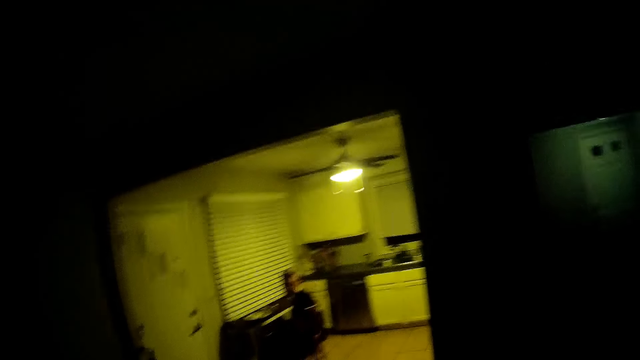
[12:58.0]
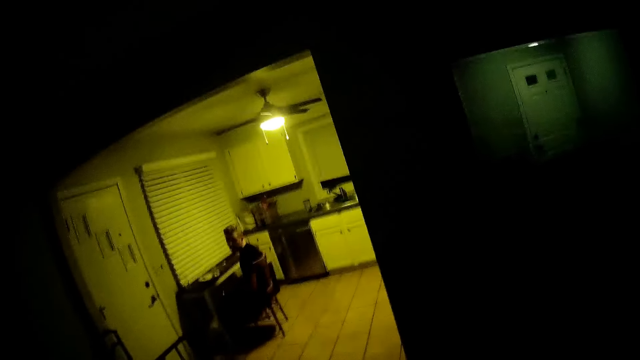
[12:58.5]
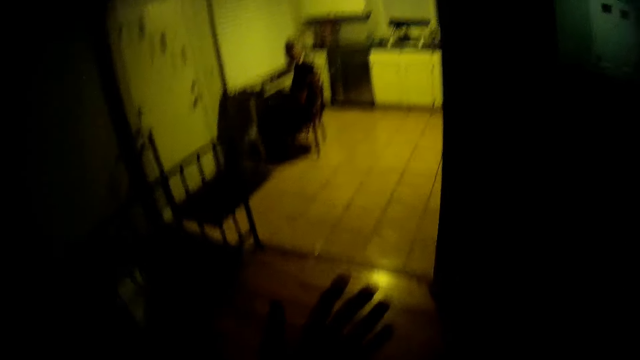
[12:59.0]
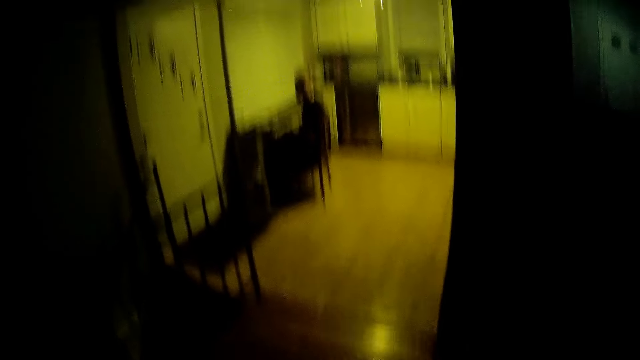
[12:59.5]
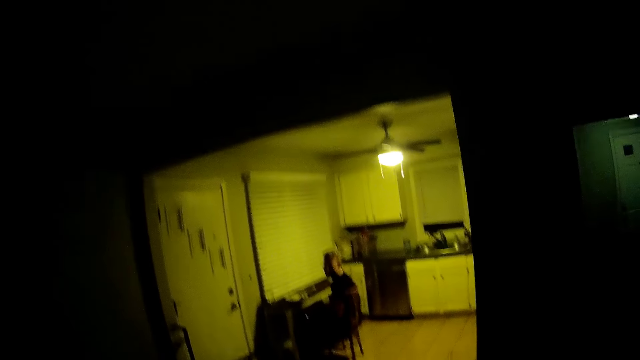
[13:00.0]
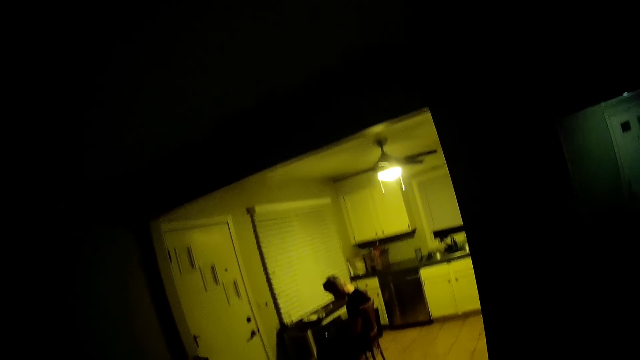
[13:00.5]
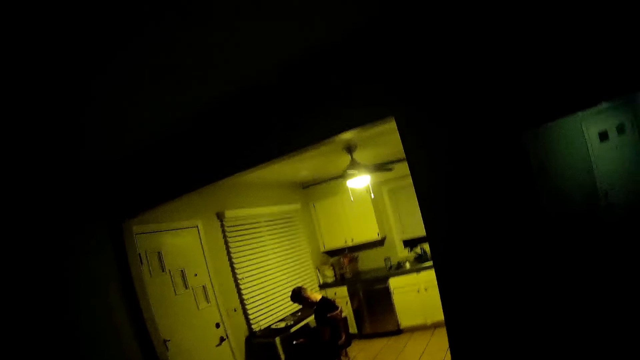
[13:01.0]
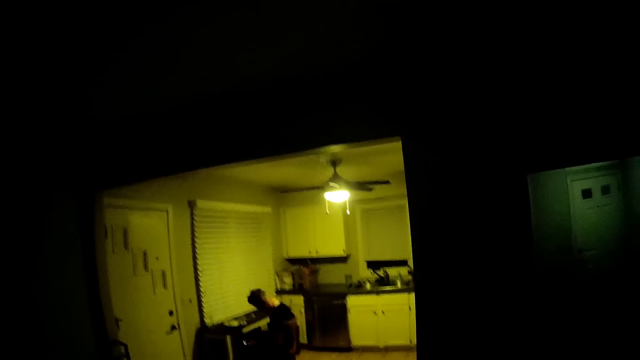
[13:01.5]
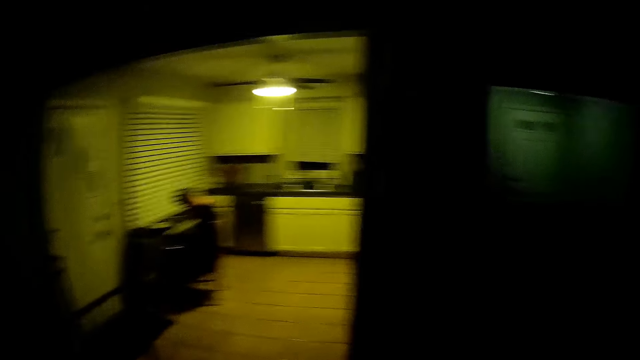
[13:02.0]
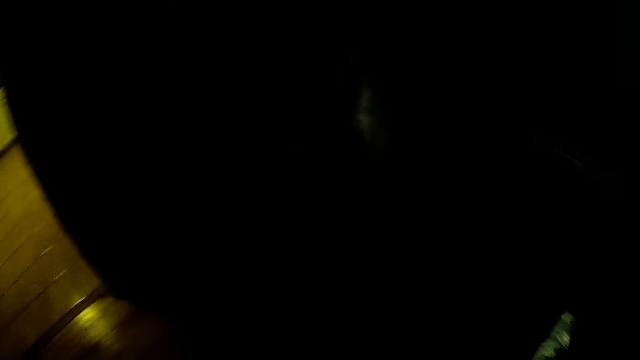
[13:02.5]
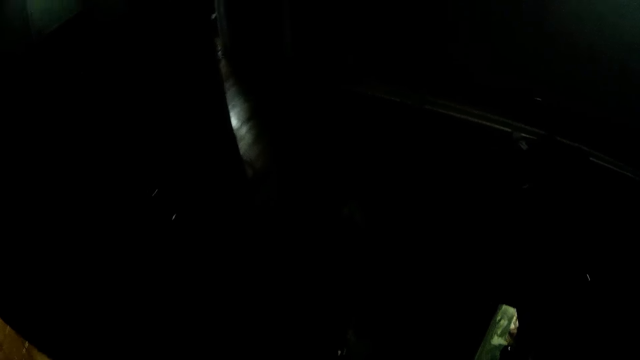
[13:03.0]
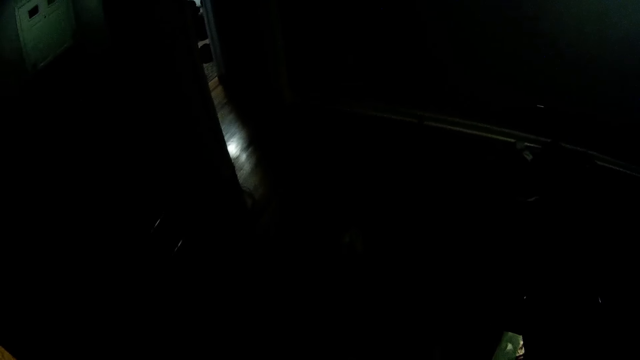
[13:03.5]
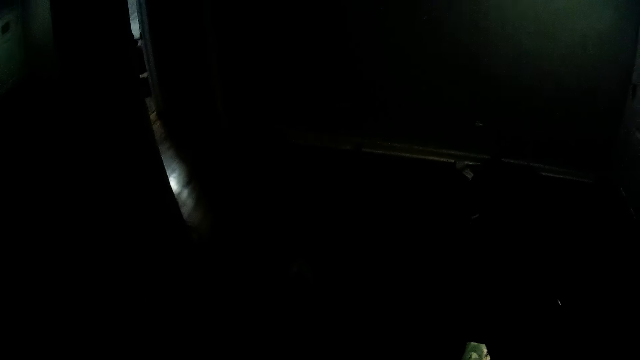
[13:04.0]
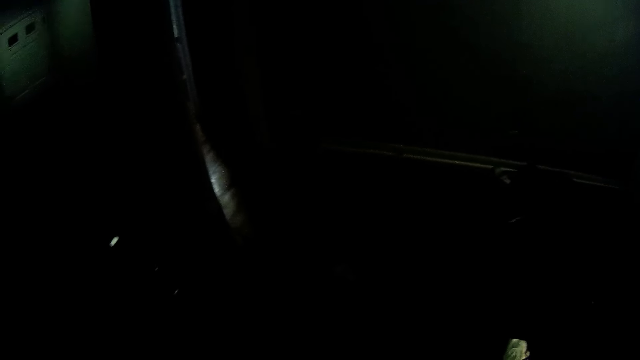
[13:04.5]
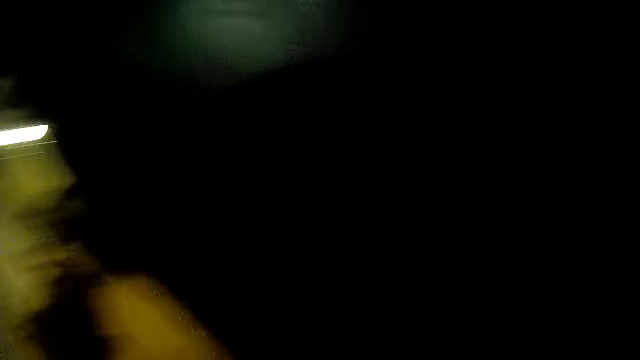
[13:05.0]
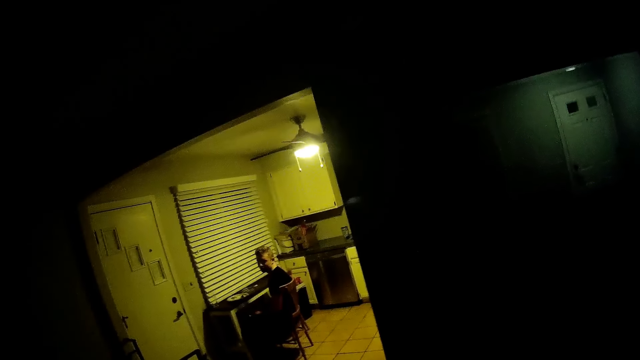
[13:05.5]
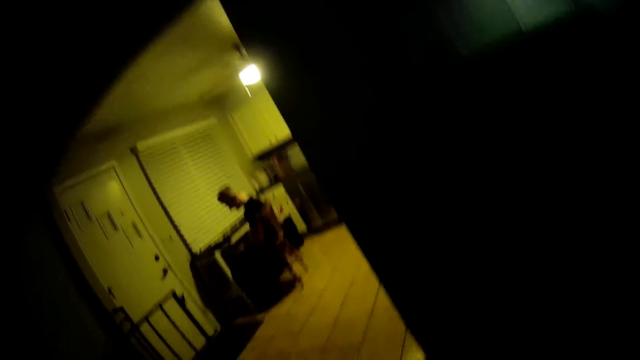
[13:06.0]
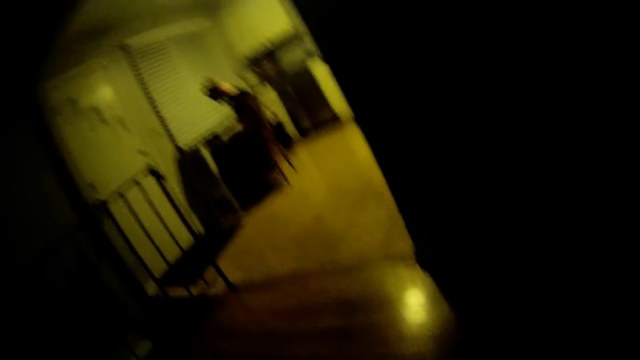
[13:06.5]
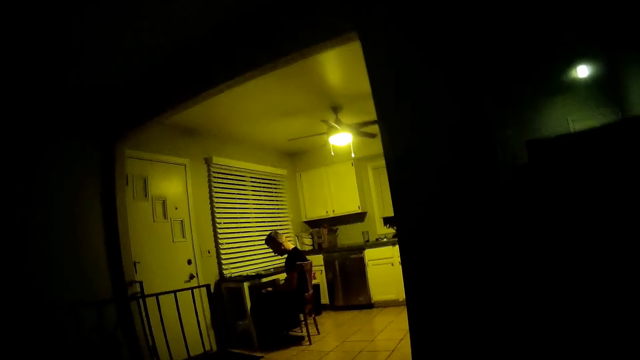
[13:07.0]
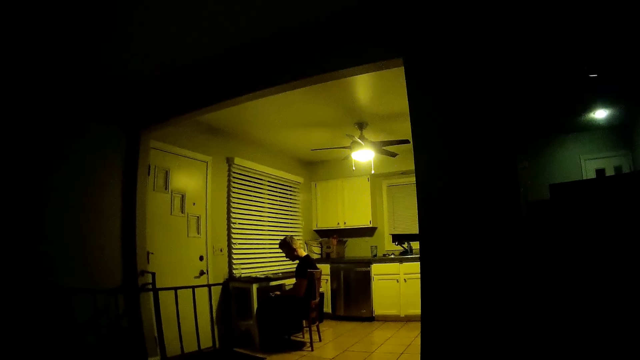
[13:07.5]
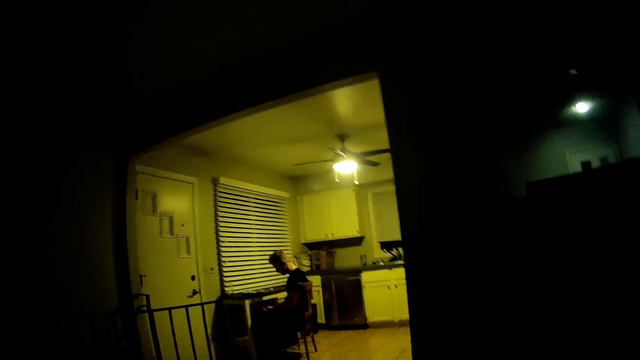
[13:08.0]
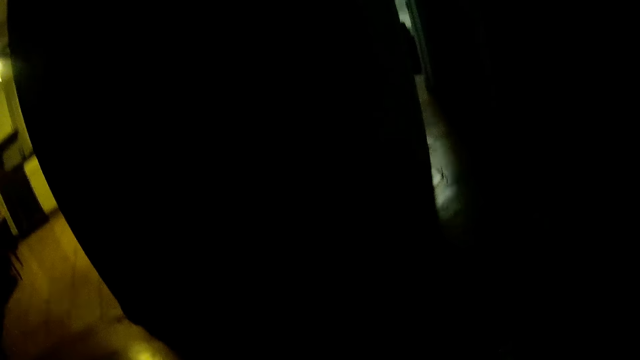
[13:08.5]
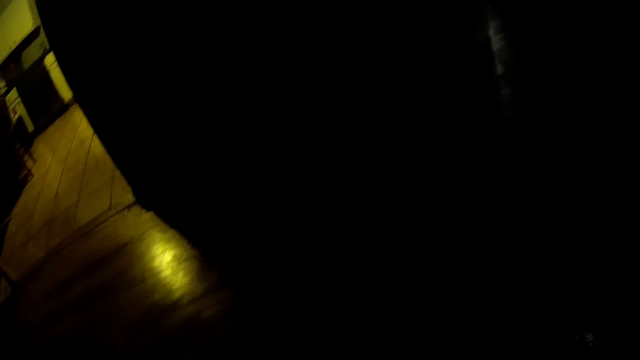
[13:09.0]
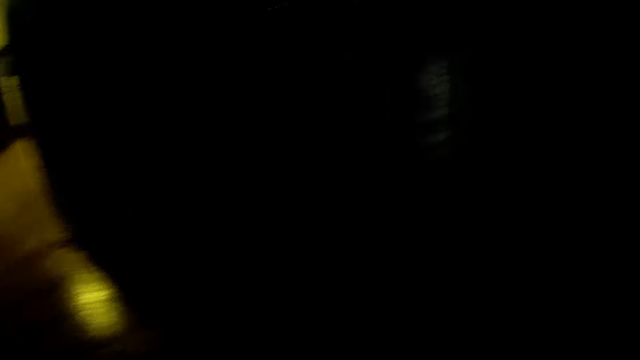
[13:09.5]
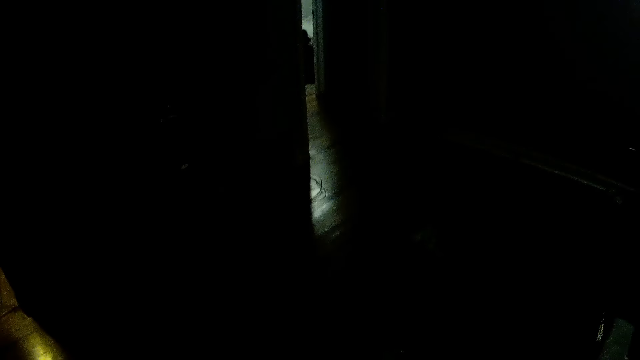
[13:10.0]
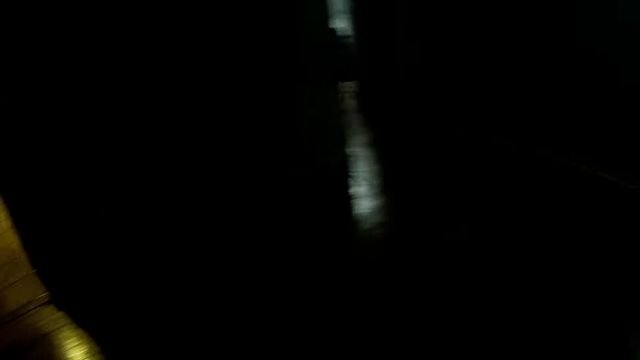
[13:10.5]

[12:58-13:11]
The camera wearer swings a hand. They move the head up. A man moves the head down. The camera wearer turns right. They stare at the floor. They turn left. The man moves the head down. The camera wearer moves the head up. They turn the head right. They stare at the floor.

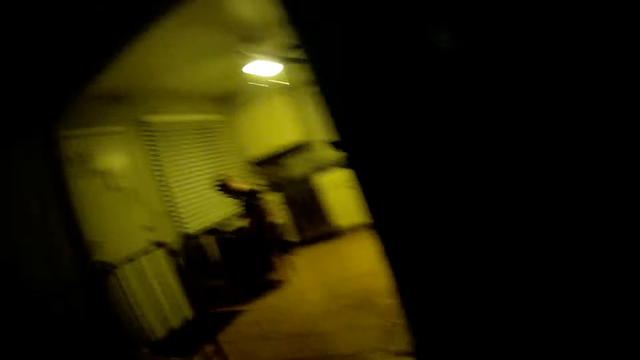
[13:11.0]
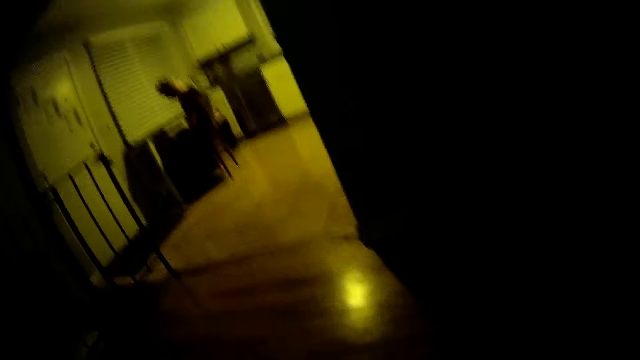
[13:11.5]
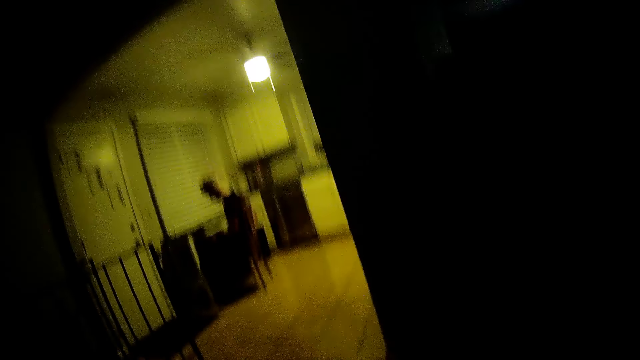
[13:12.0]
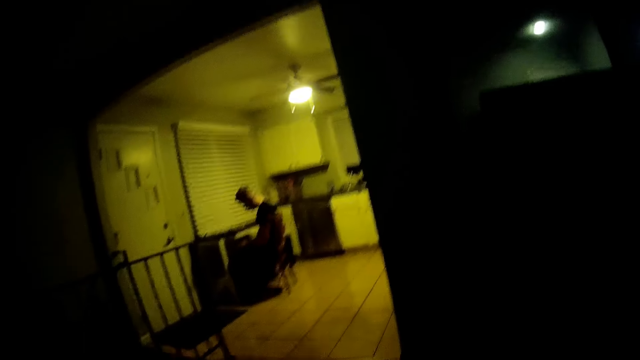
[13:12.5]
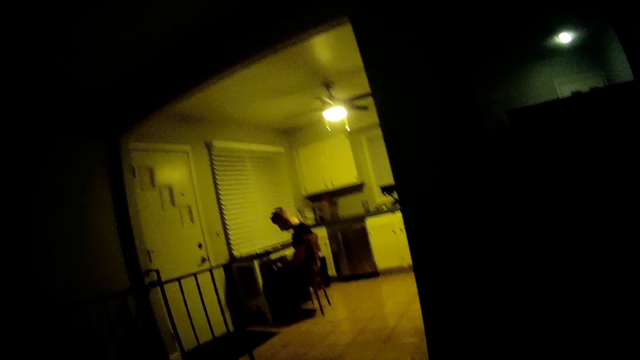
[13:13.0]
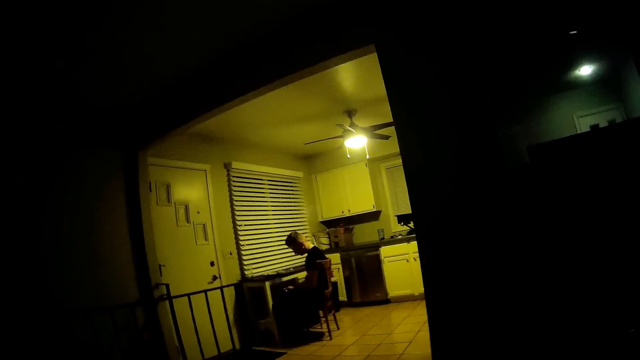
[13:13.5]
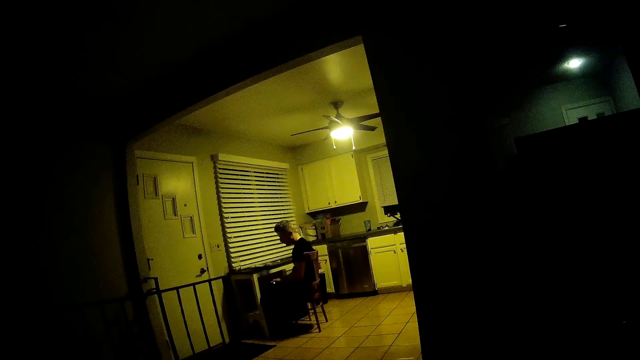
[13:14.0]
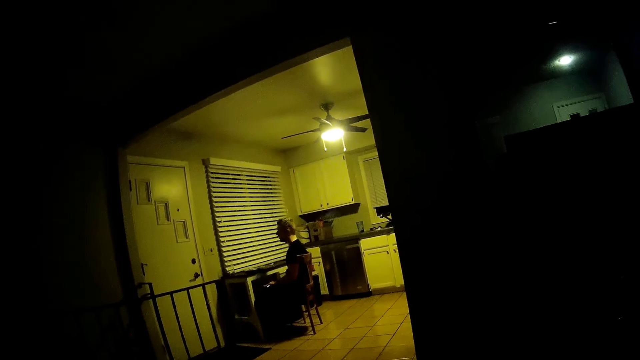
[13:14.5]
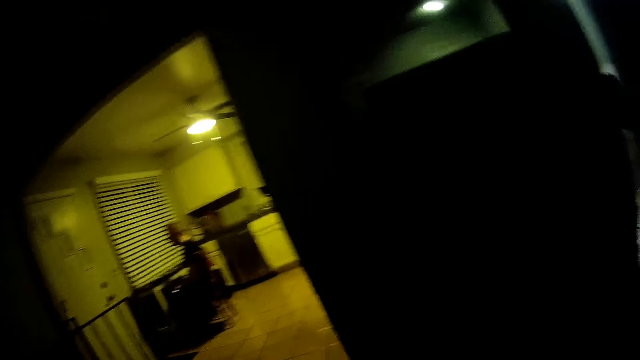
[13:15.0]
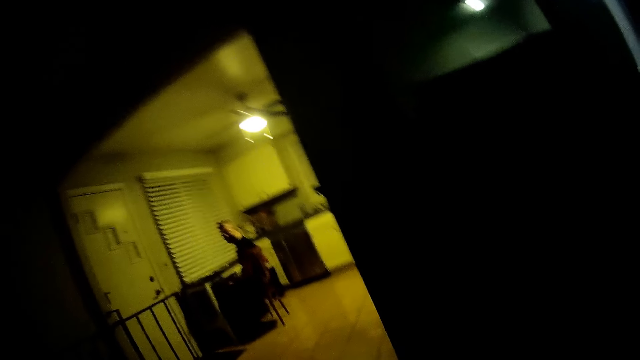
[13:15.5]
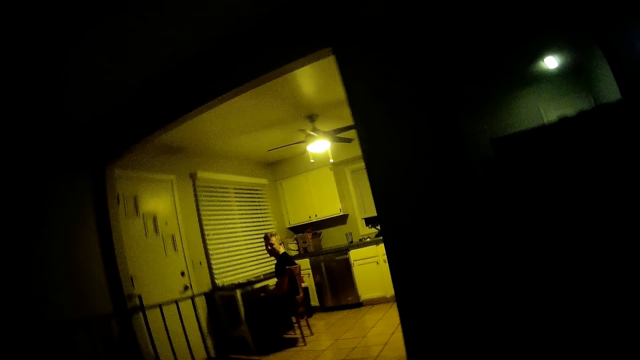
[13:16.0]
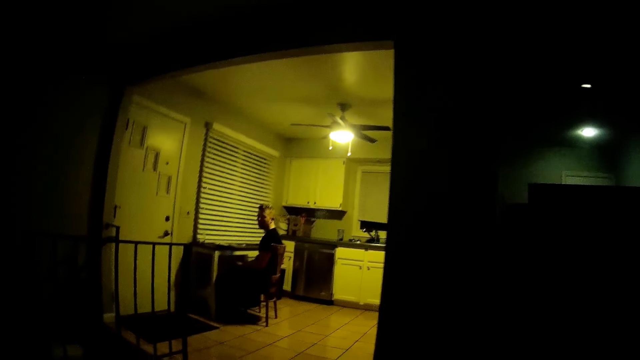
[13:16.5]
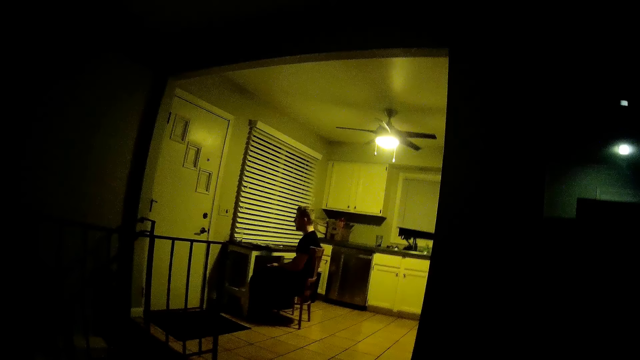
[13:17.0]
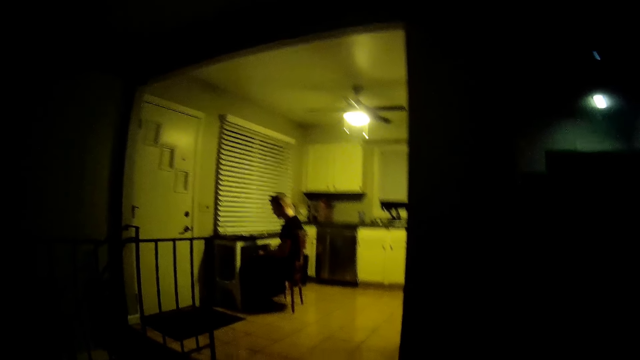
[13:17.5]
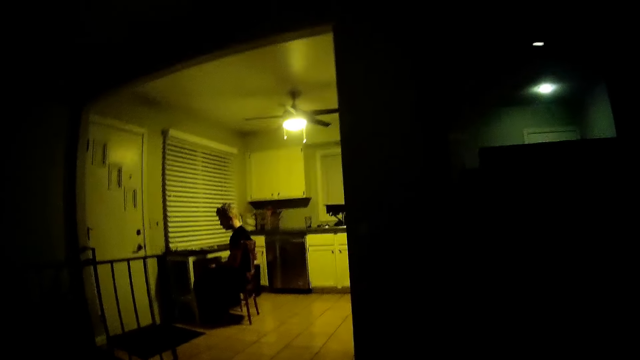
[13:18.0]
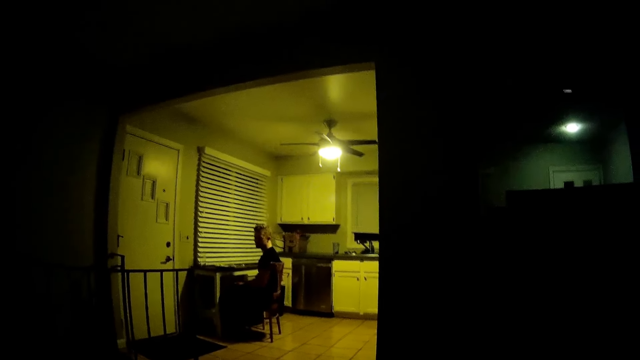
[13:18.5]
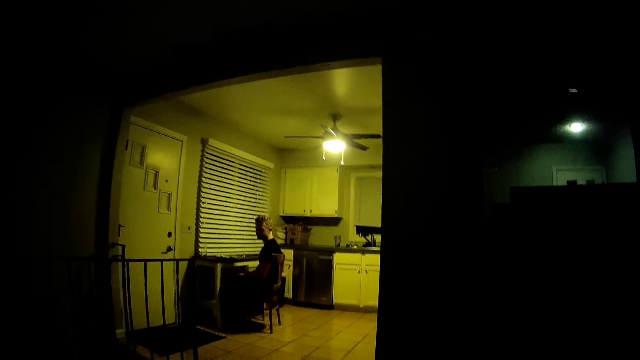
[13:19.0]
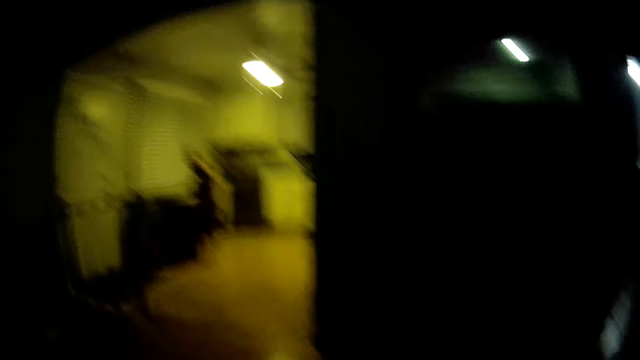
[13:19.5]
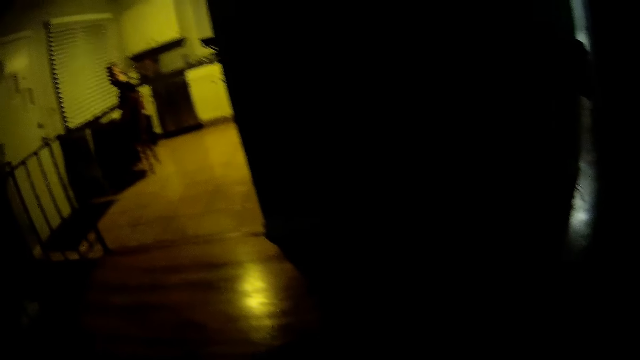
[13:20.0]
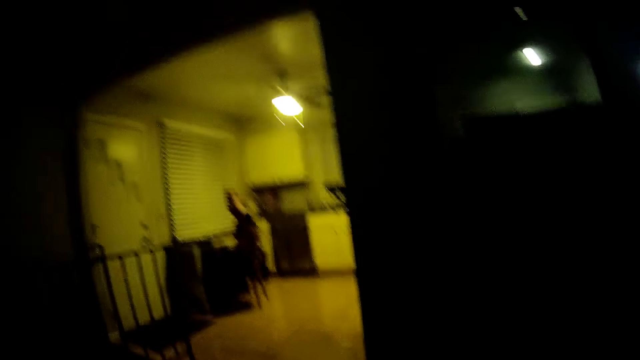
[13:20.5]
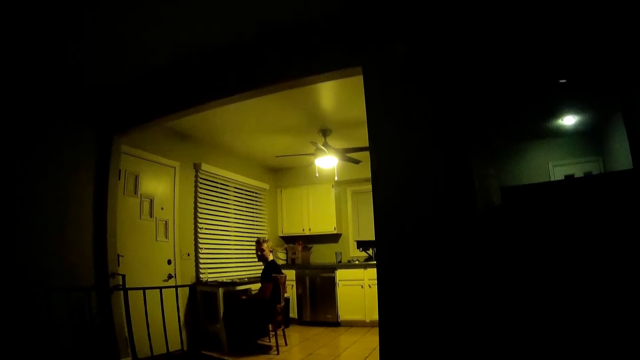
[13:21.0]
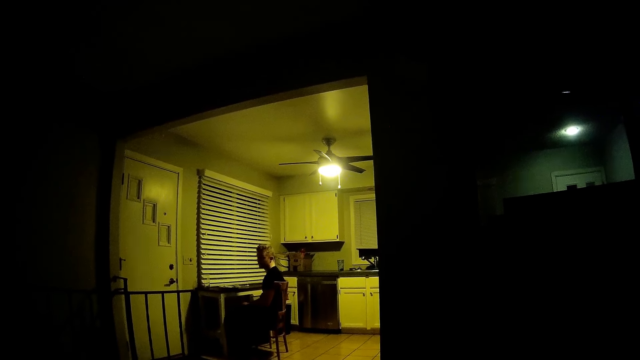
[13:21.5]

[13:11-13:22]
The camera wearer turns left. They move the head up. They stare at a man. The man moves the head up. He shakes the head. He turns the head left. He turns the head right. He turns the head left. The camera wearer moves the head down. They move the head up. They stare at the man.
